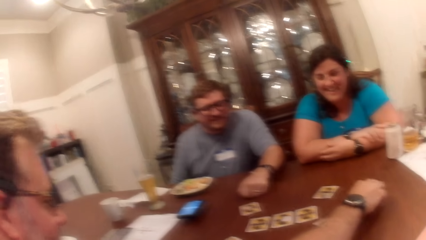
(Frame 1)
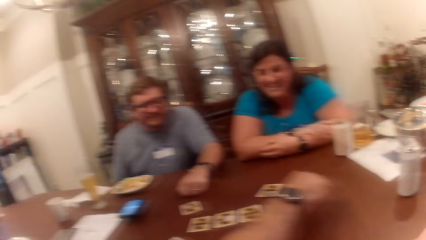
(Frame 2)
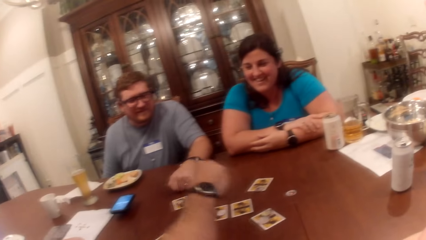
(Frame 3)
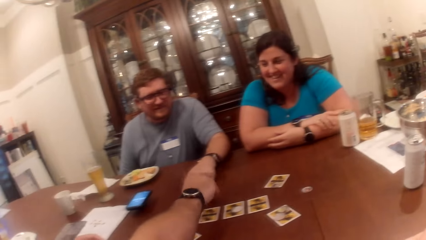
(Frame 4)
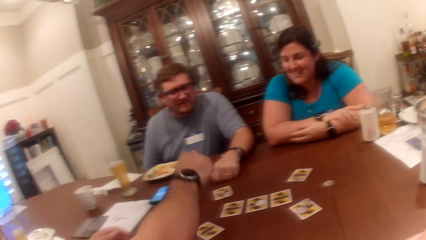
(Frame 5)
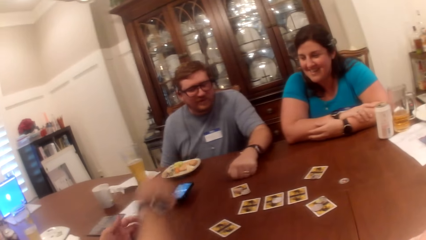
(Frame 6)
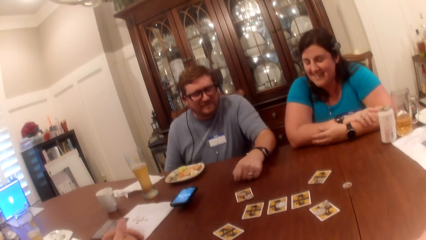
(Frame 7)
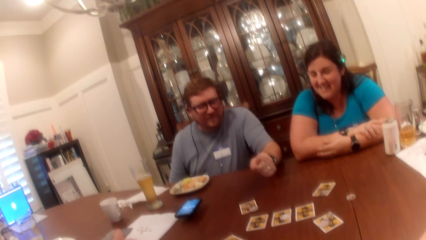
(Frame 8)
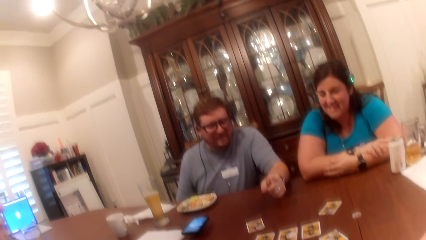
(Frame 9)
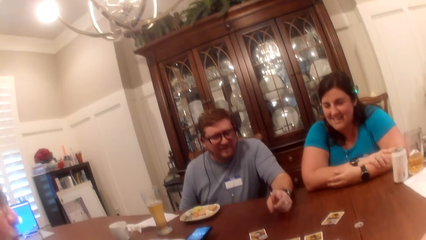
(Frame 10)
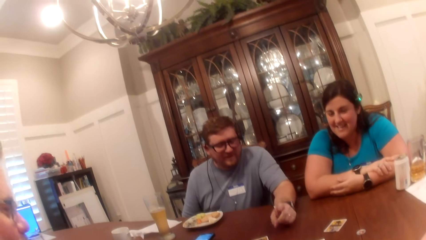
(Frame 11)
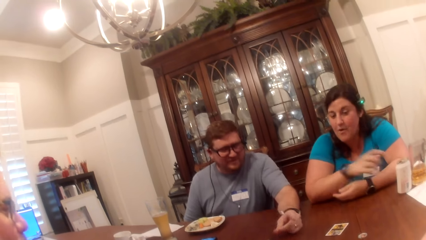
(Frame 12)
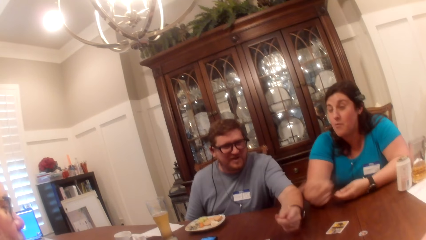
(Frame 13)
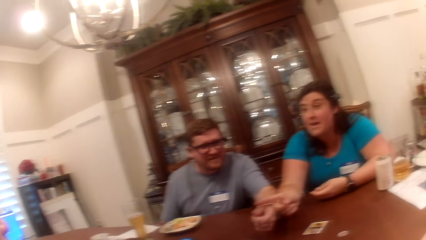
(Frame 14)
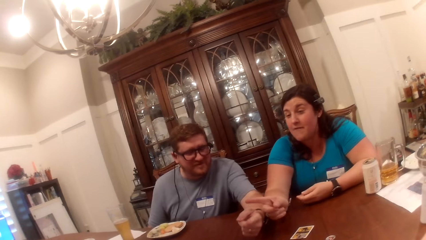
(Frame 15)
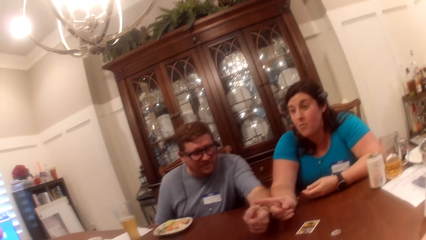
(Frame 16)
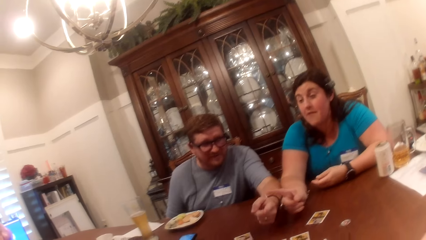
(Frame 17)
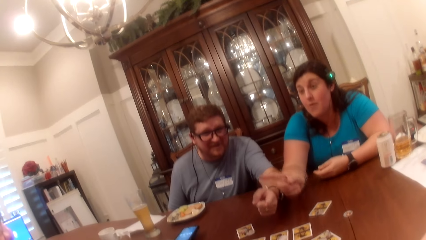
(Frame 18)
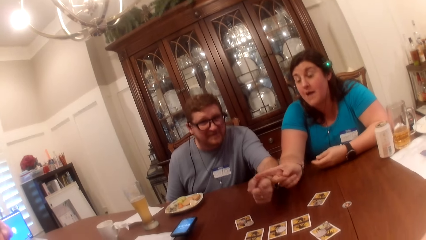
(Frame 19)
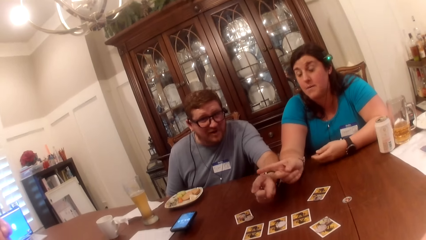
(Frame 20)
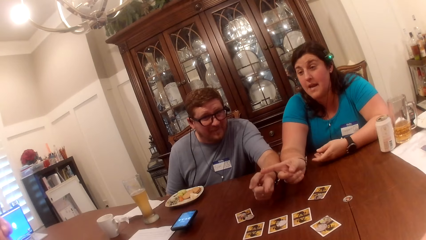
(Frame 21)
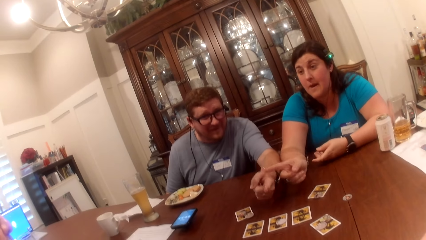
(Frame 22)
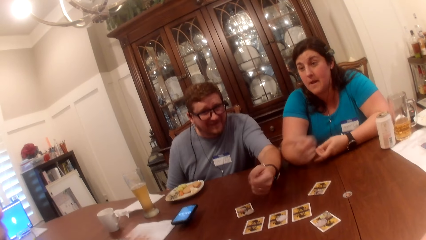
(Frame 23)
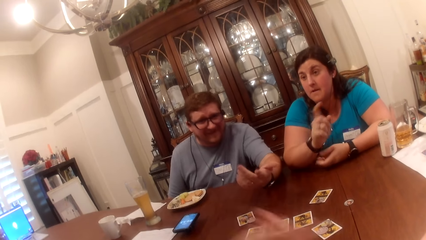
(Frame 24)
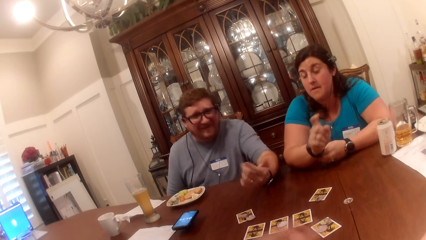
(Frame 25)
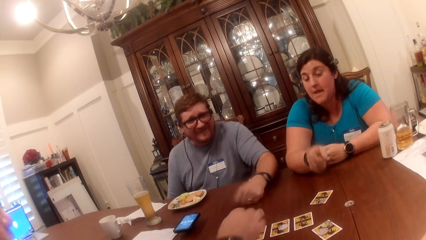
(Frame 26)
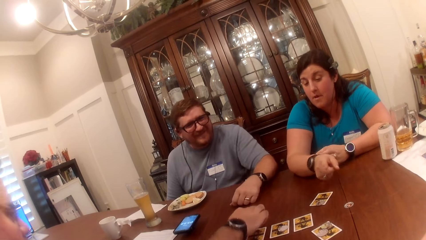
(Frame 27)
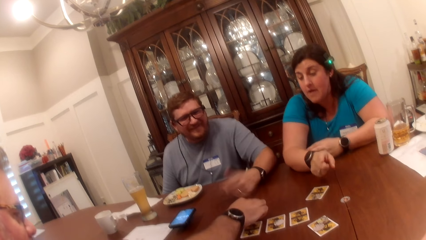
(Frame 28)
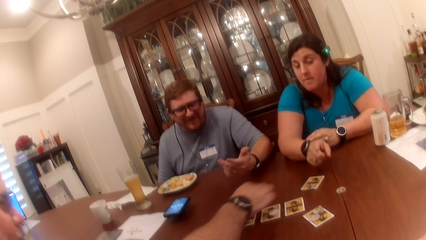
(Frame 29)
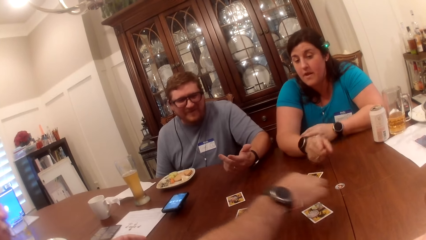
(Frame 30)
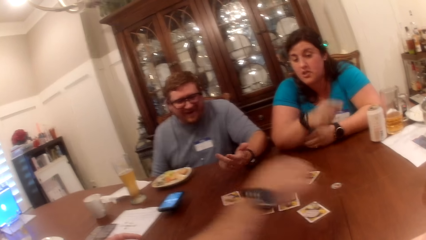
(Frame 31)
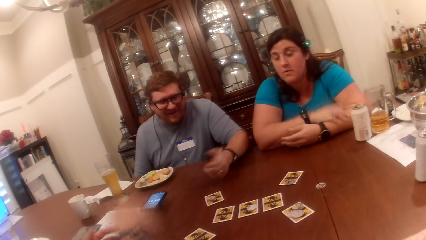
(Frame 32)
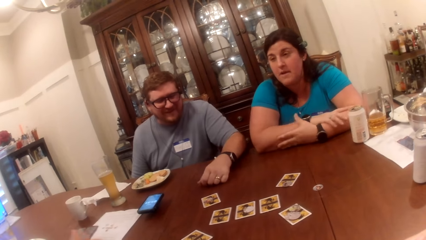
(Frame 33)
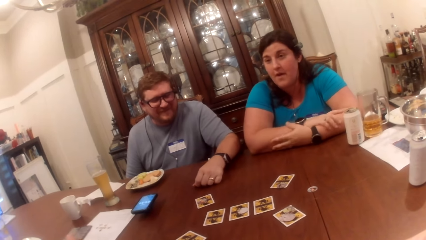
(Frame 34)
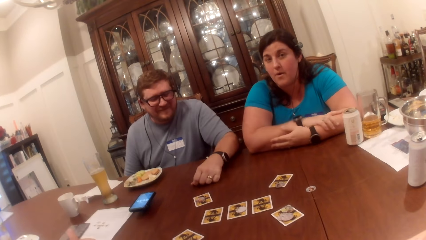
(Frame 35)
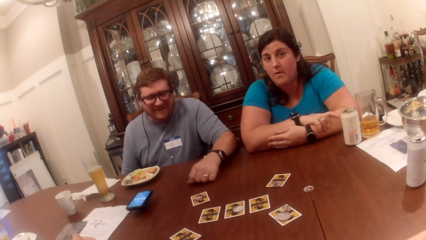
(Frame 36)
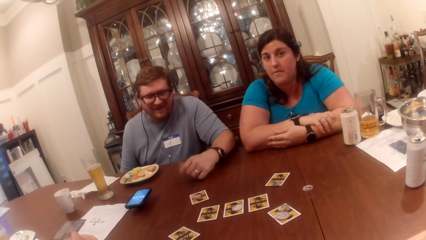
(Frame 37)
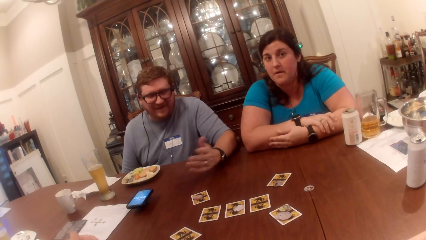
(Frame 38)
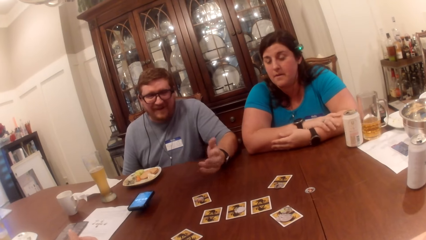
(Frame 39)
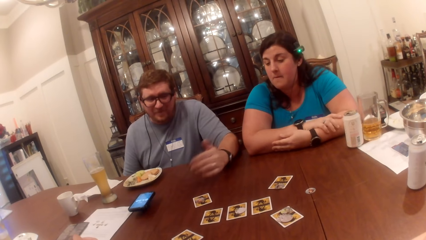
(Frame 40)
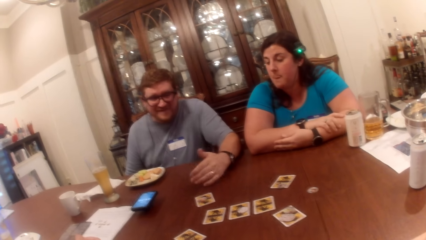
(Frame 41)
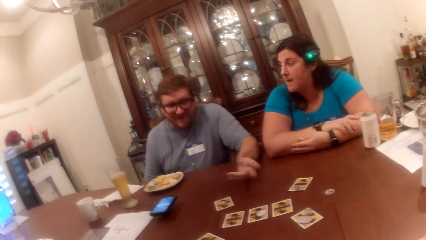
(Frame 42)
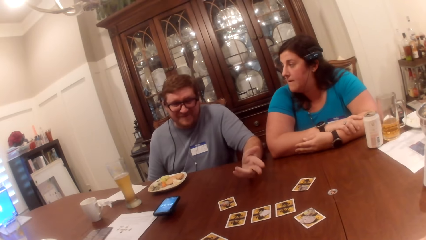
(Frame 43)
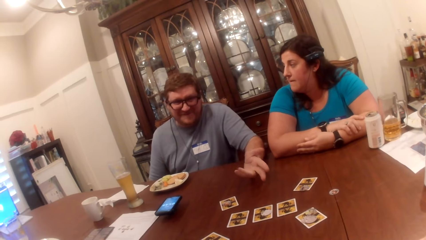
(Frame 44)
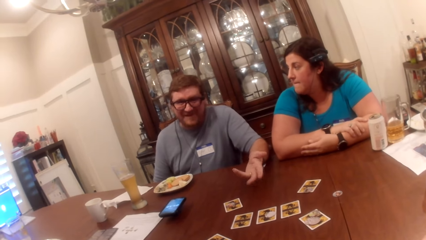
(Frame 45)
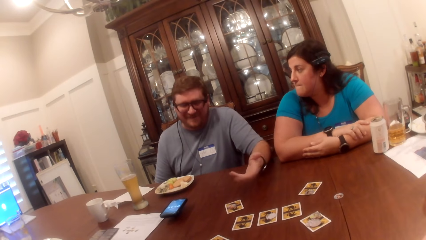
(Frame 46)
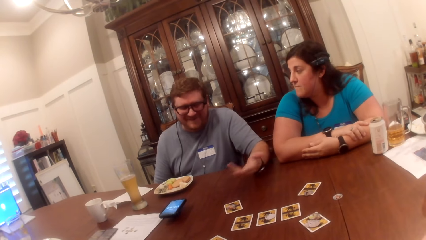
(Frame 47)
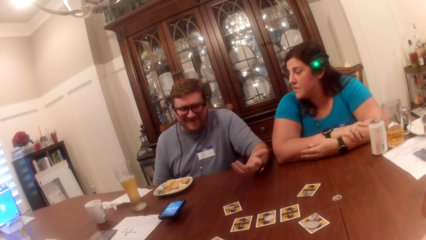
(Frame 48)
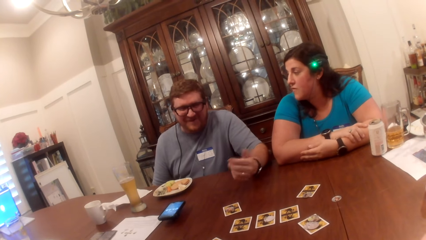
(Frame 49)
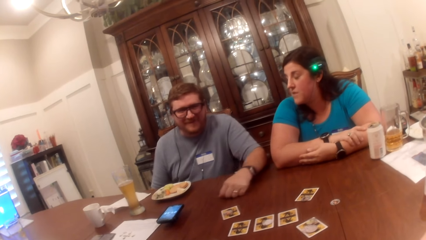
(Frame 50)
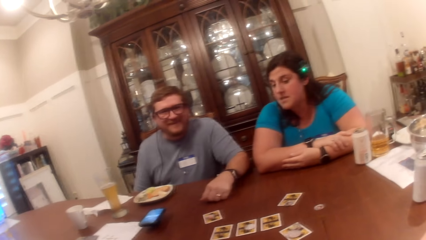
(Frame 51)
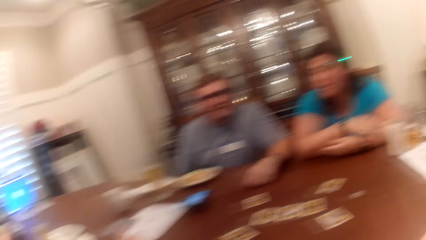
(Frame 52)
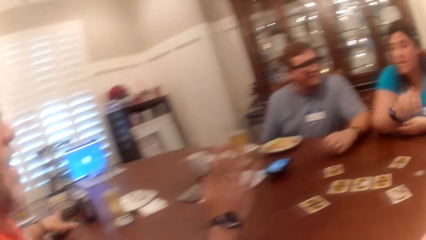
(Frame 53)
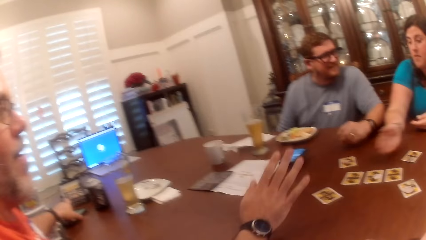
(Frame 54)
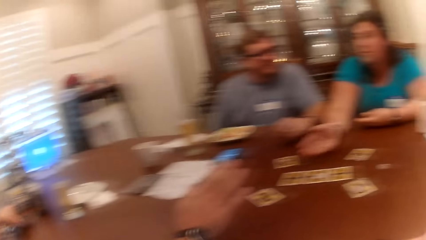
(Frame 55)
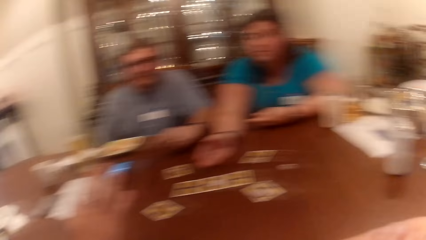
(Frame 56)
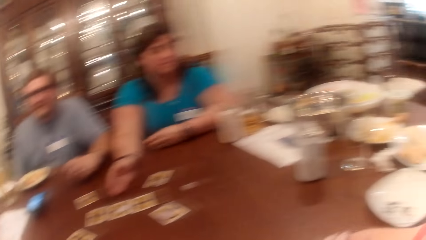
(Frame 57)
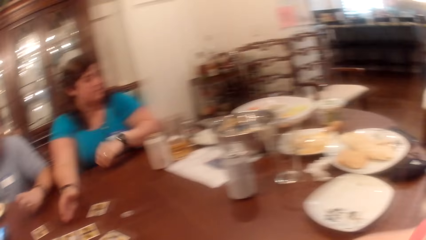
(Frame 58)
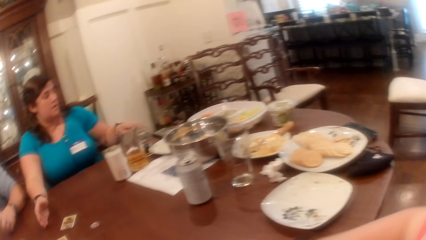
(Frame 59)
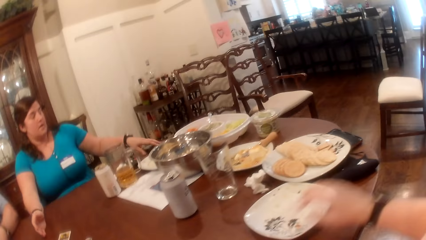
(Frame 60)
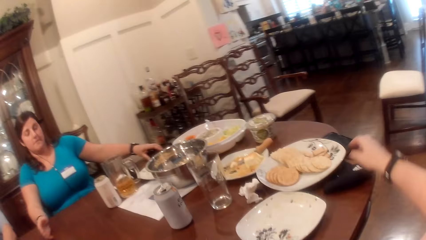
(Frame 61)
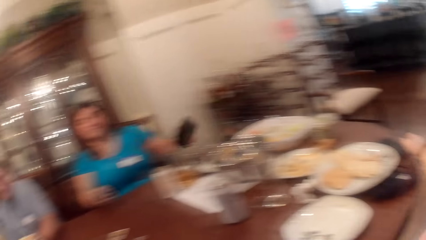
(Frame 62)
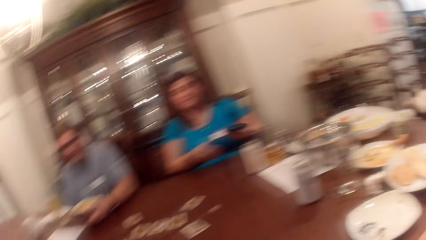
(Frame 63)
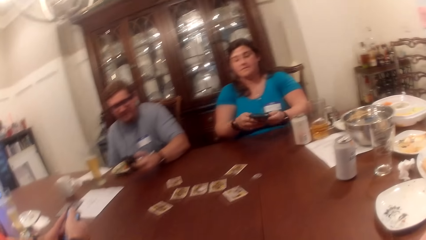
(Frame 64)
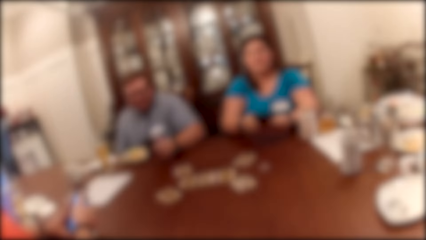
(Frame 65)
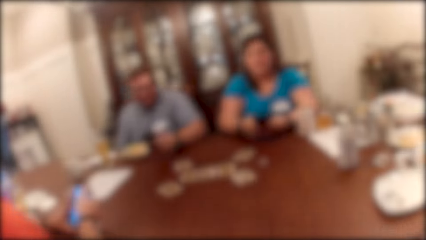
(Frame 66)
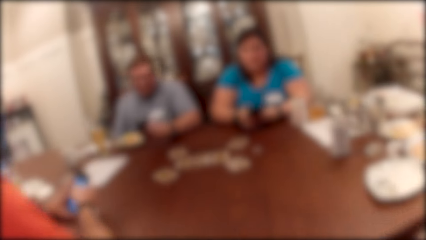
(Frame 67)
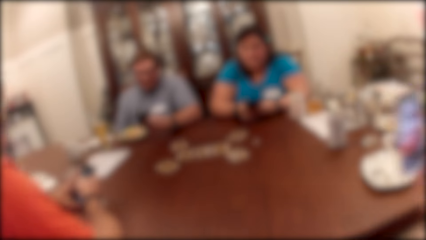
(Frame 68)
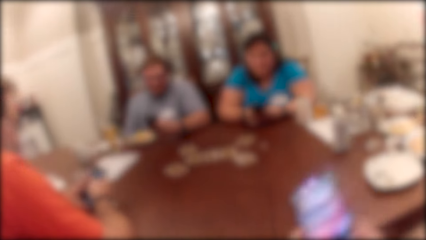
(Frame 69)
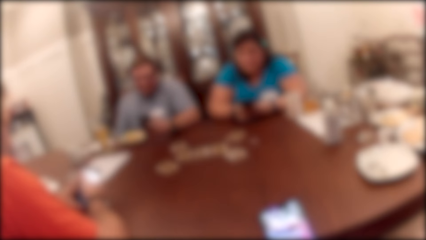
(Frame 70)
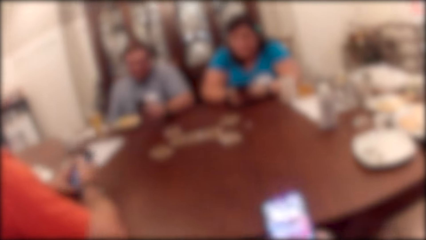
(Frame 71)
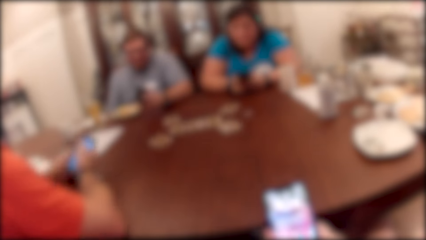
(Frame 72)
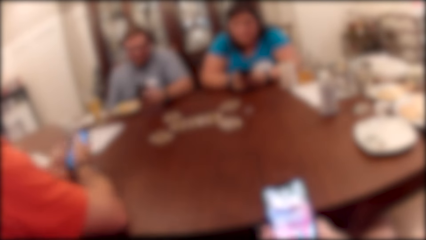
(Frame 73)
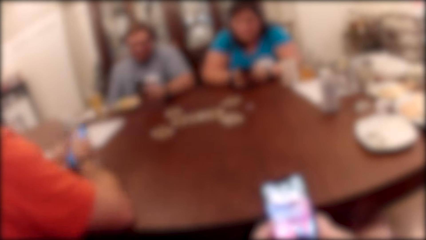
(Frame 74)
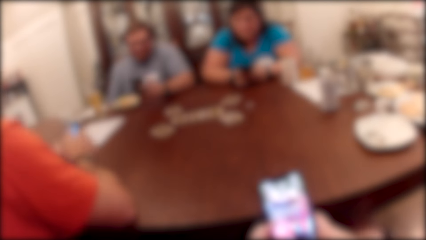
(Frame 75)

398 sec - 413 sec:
A man picks a coin on the table with his right hand. The man drops the coin in his right hand on the card on the table. The man picks the coin on the card on the table with his right hand. The man drops the coin in his right hand on the card on the table. A woman picks a cellphone on the table with her left hand. Another man picks a cellphone on the table with his left hand. The first man, the other man and the woman operate the cellphones in their hands. The camera wearer picks a cellphone on the table with her right hand. She operates the cellphone with her left hand.
